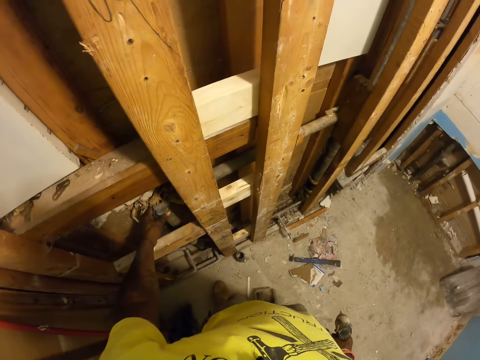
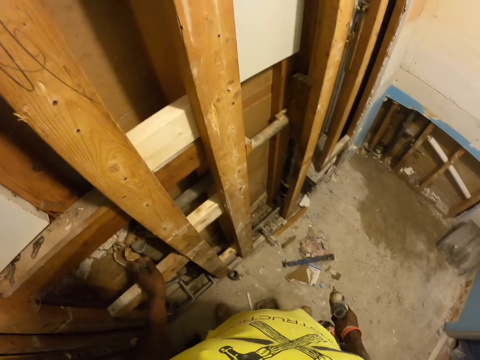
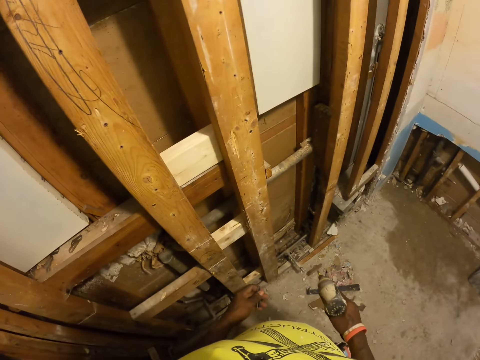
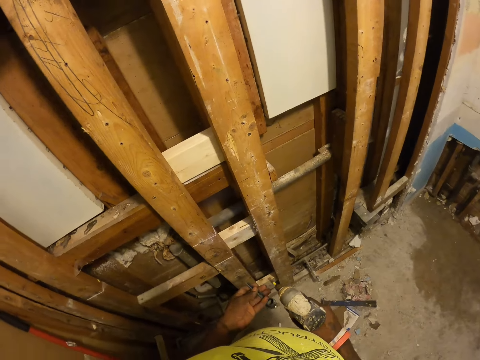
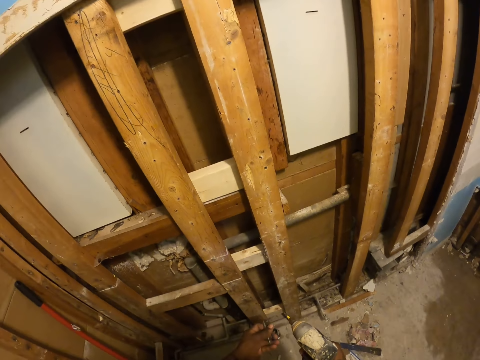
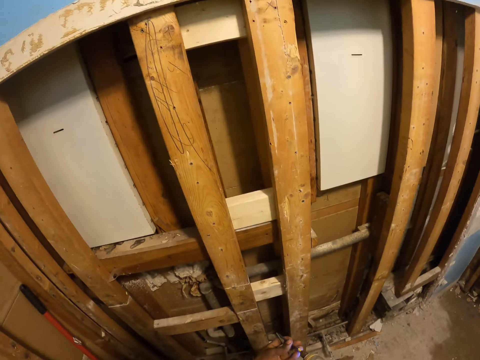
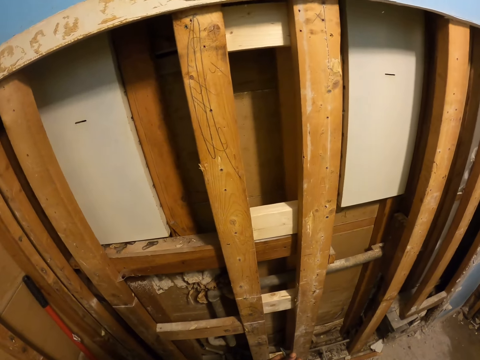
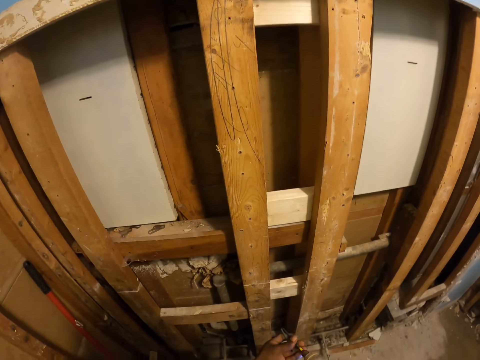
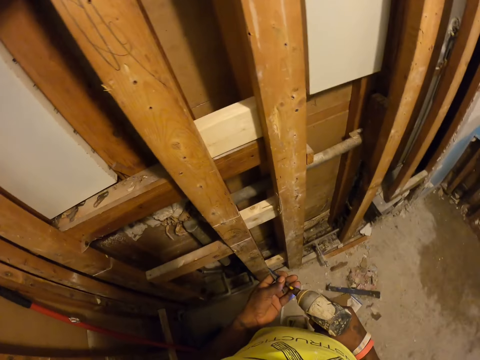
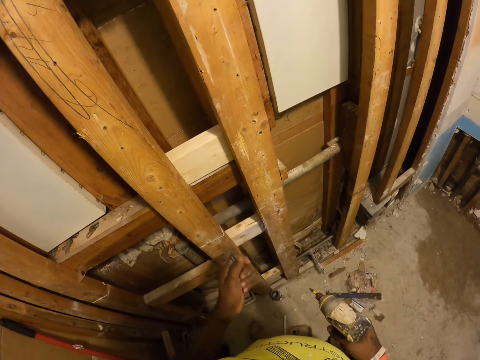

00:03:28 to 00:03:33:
The camera wearer touches a metal rod with his left hand. He stares at the wood structure.

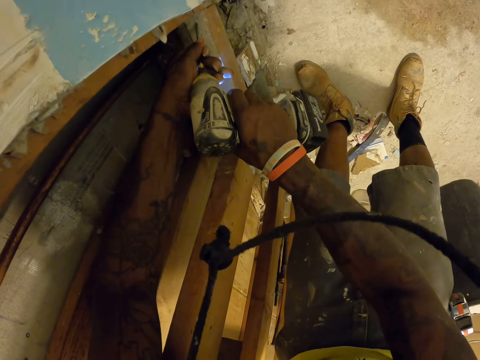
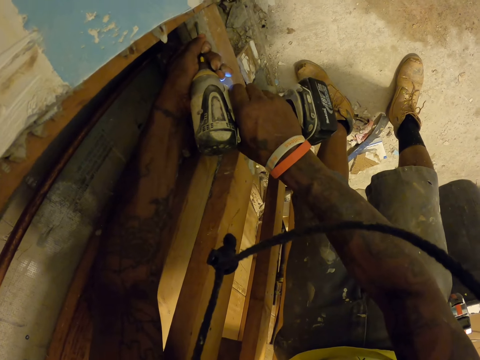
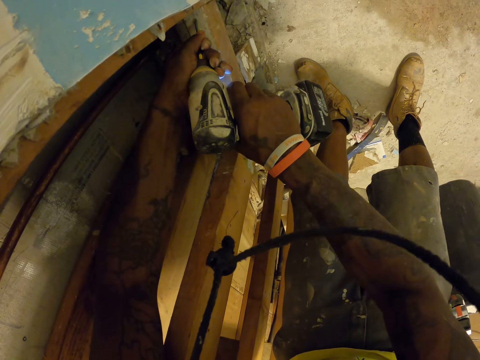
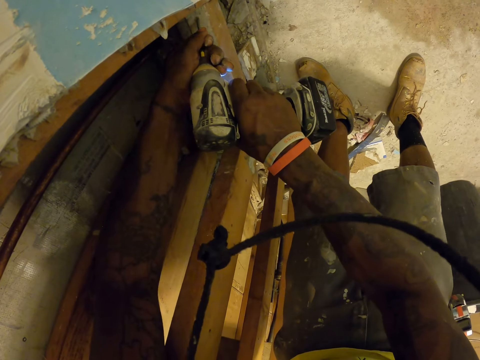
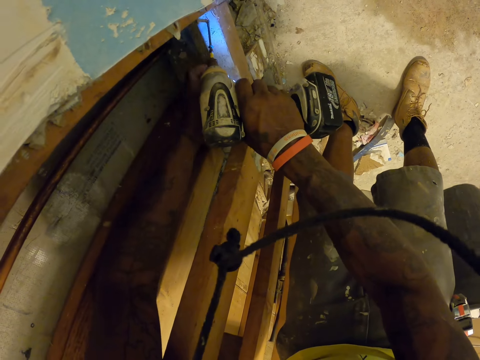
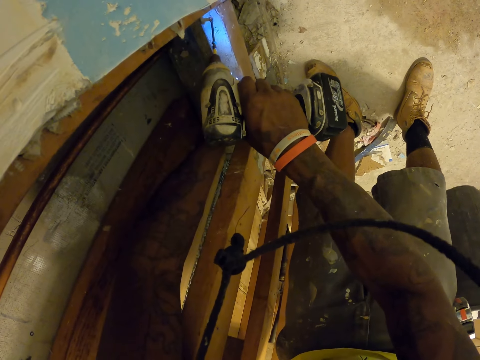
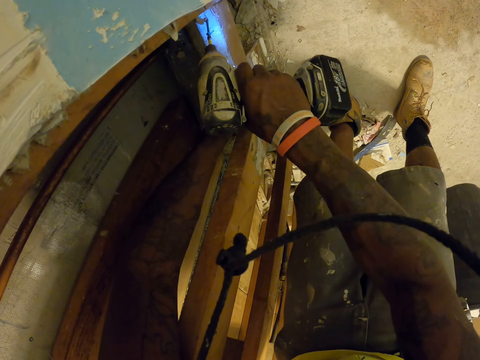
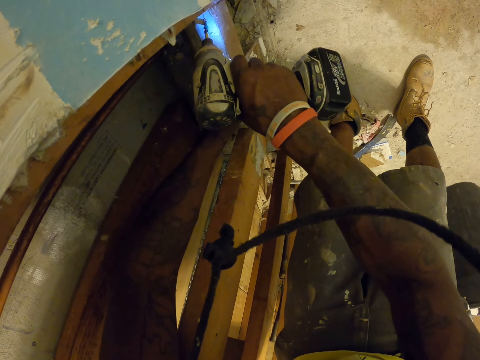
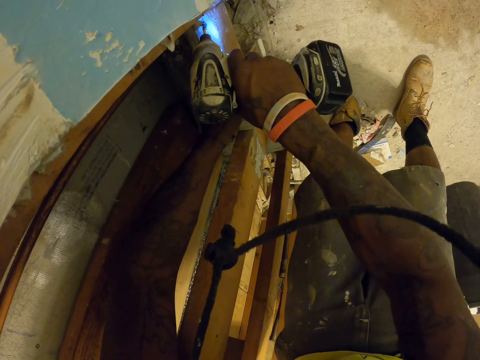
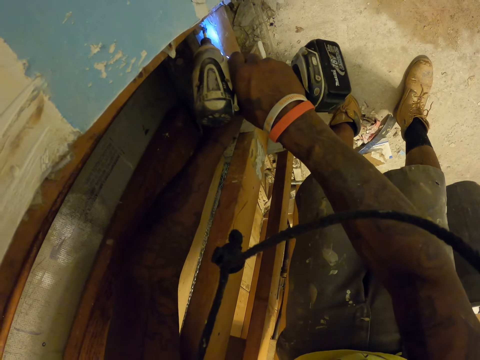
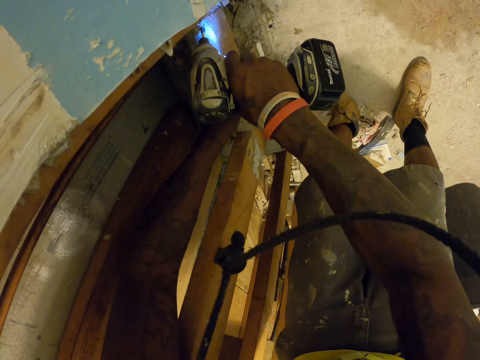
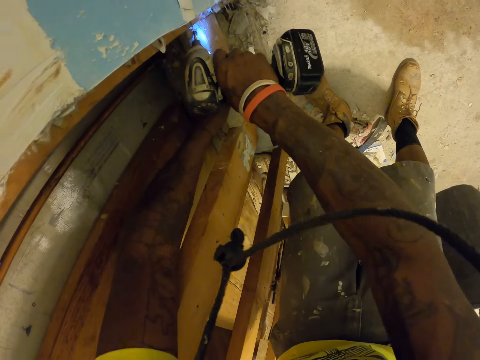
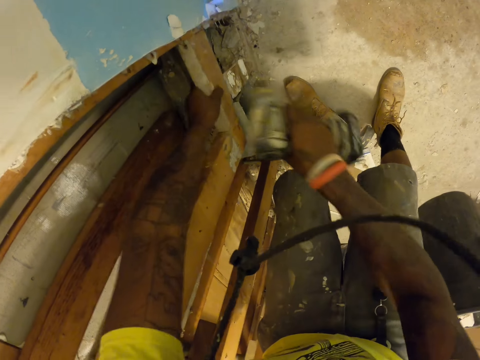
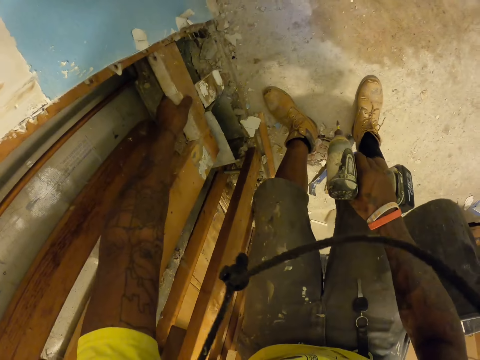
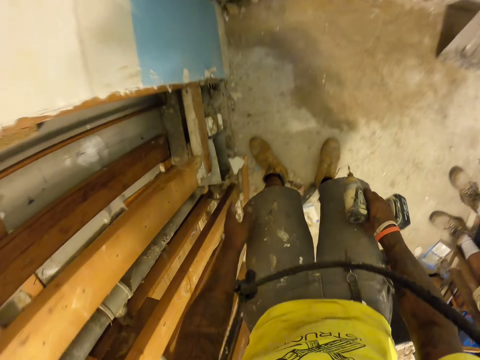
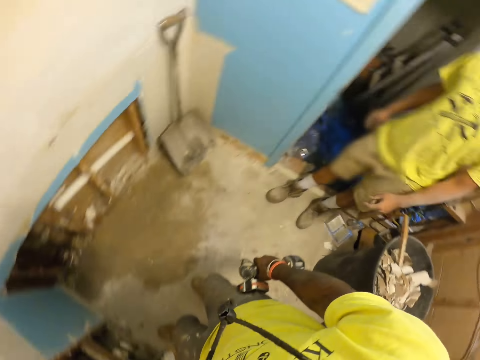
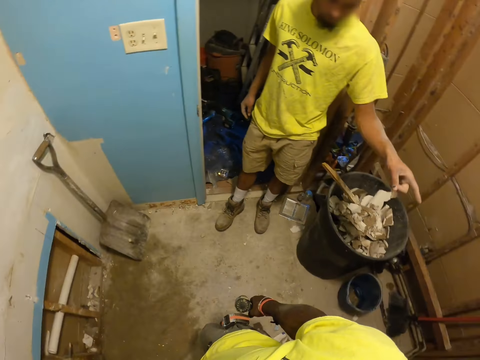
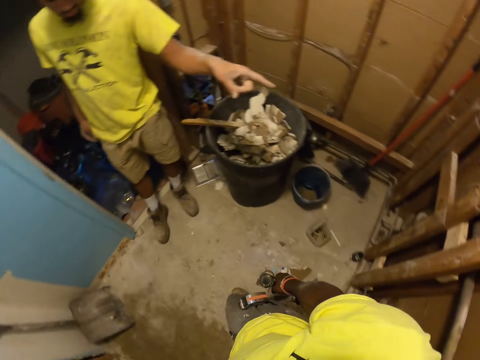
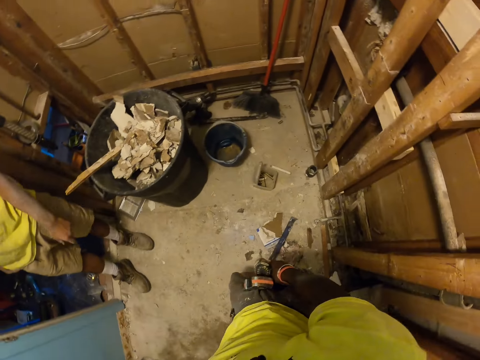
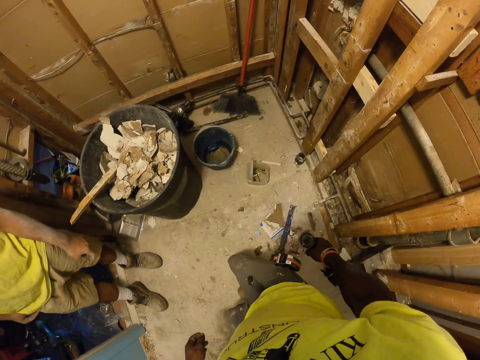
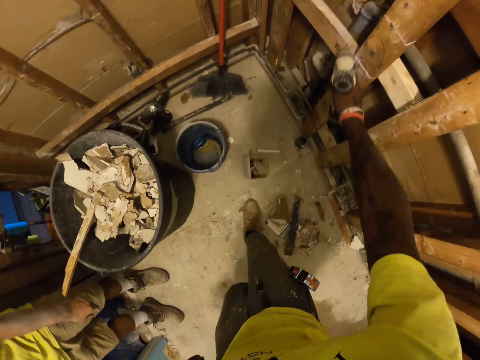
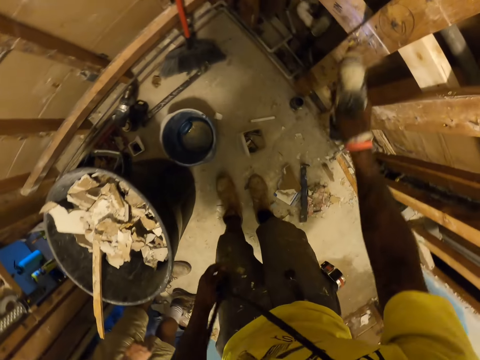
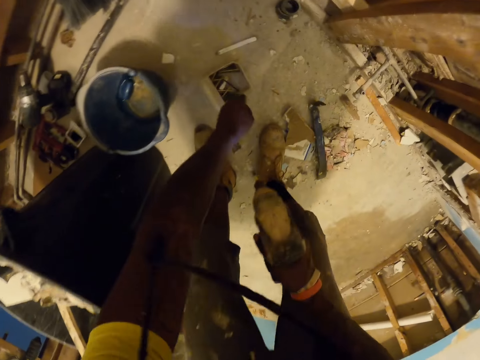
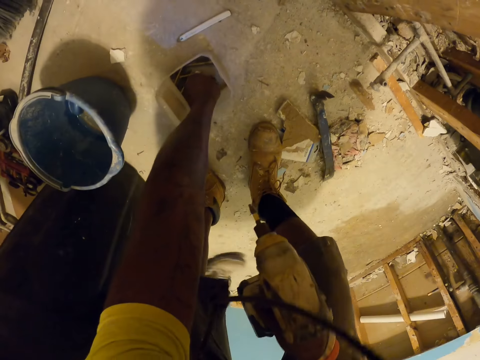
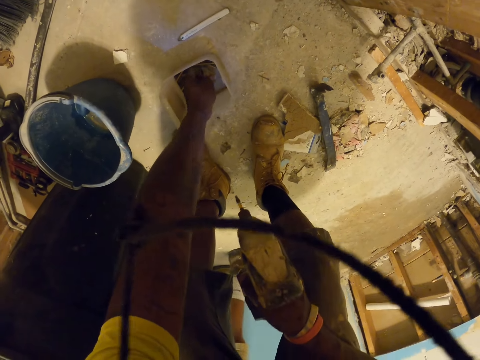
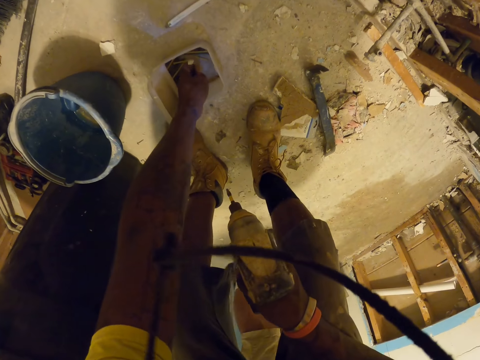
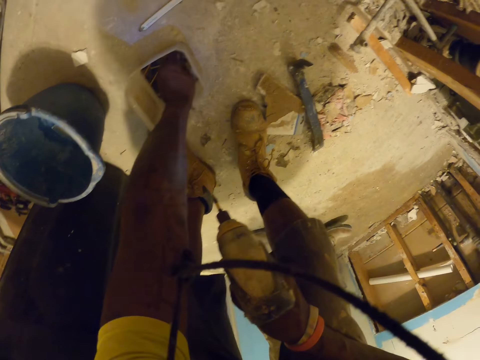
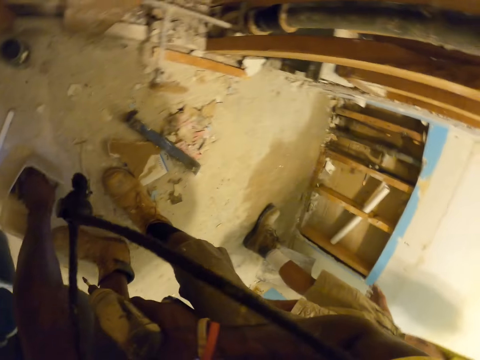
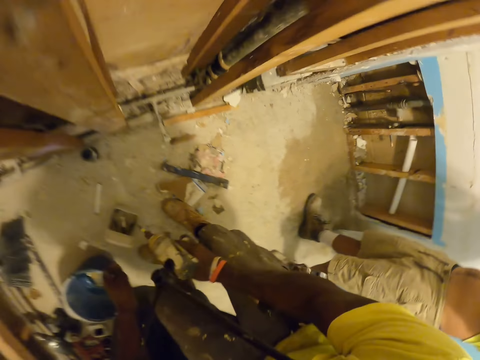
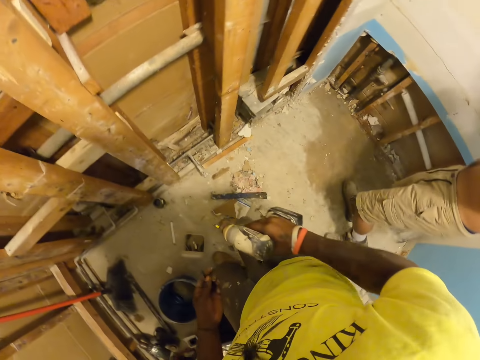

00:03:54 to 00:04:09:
The camera wearer holds the wood. He drills the nail into the wood with the drill. He shakes the wood. He checks the wooden structure with his left hand. He turns around. A person points at the wood. The camera wearer walks towards the wood. He touches the wooden structure with the drill. He picks up a nail from the box with his left hand. The person walks towards the camera wearer.

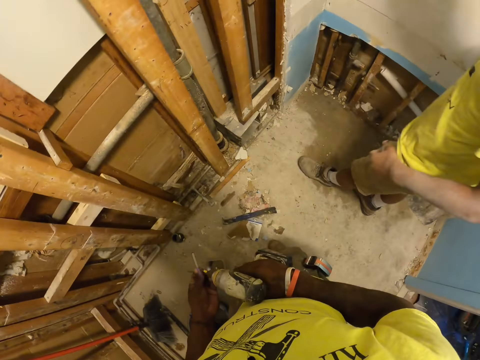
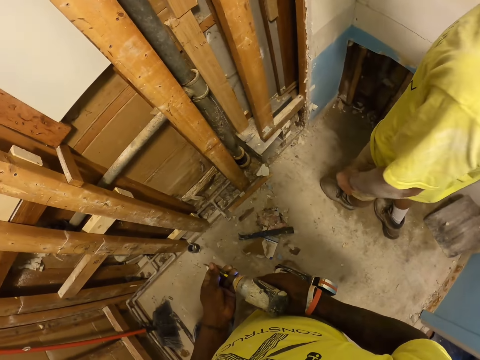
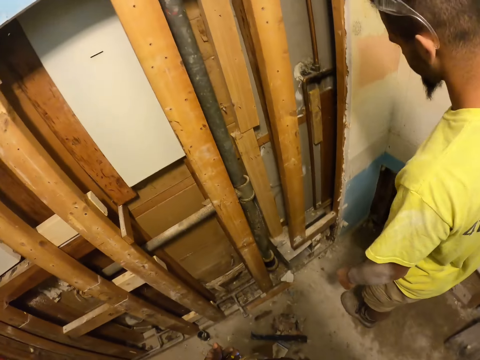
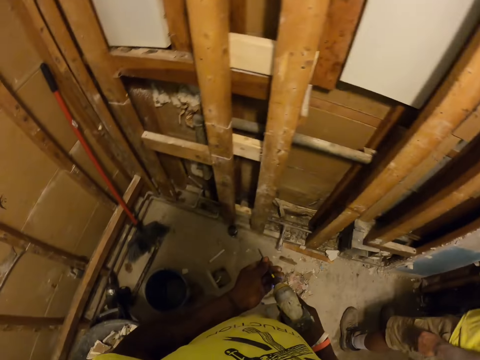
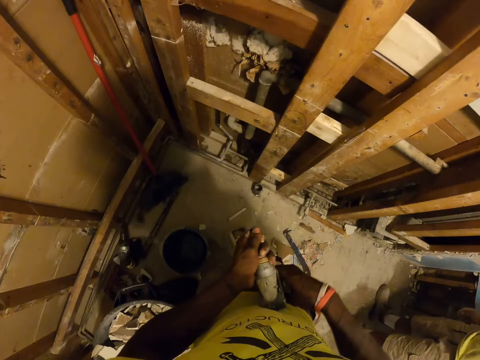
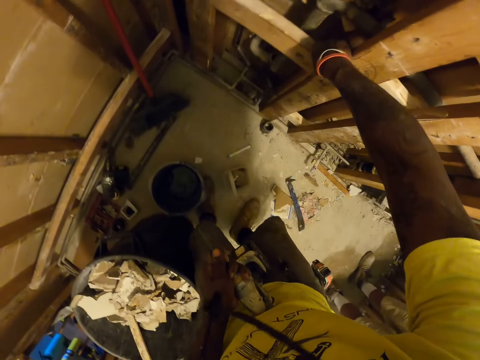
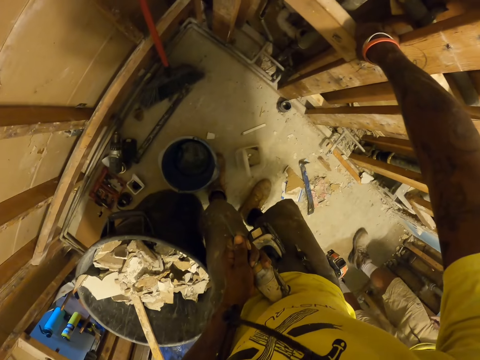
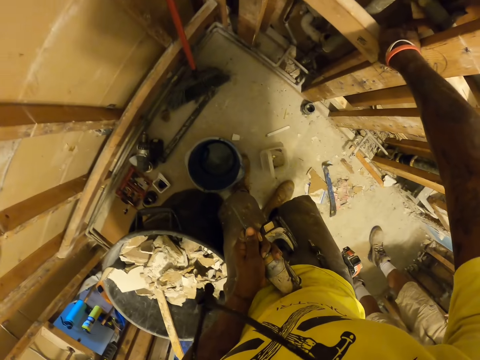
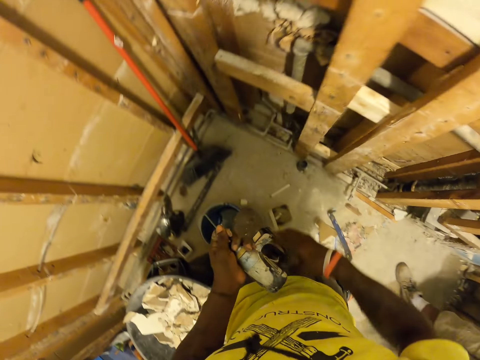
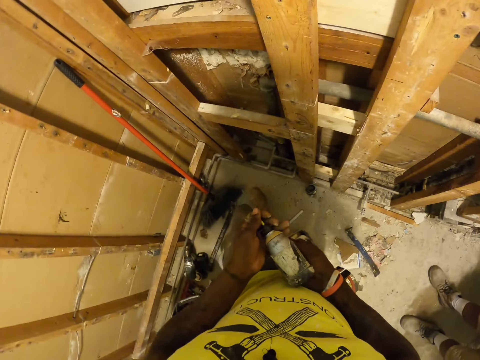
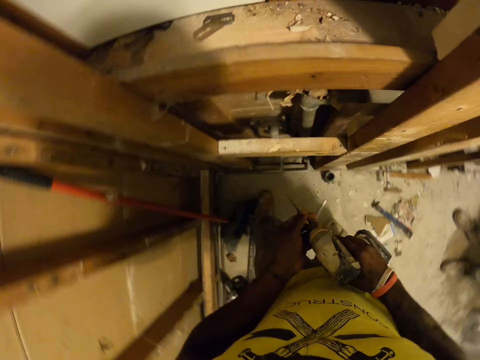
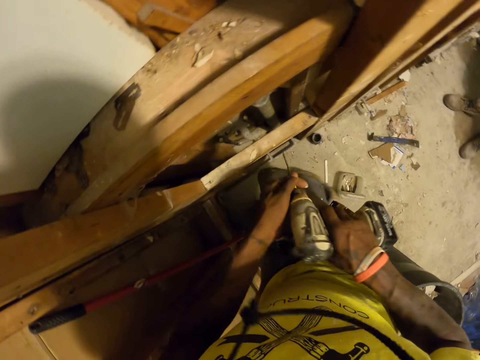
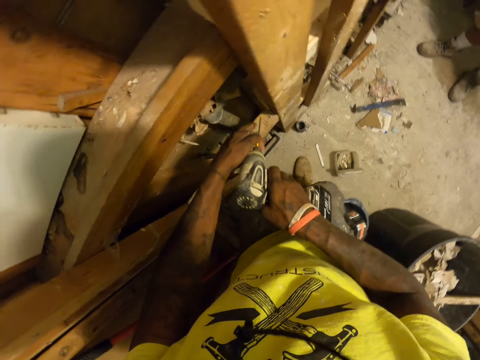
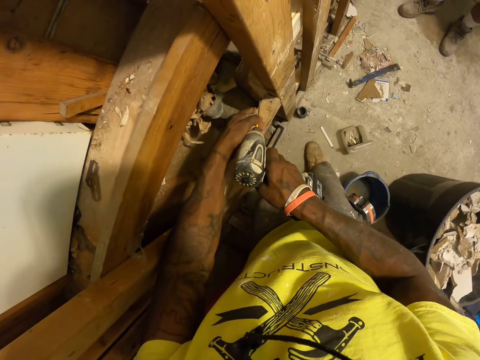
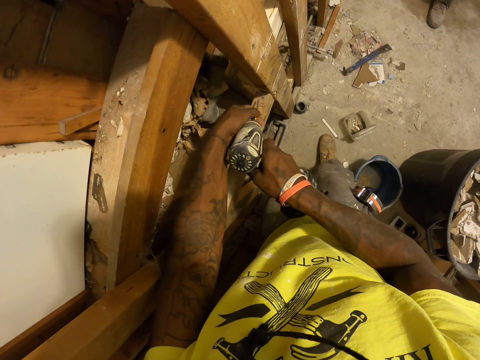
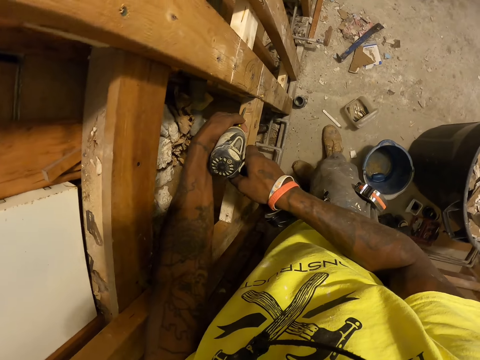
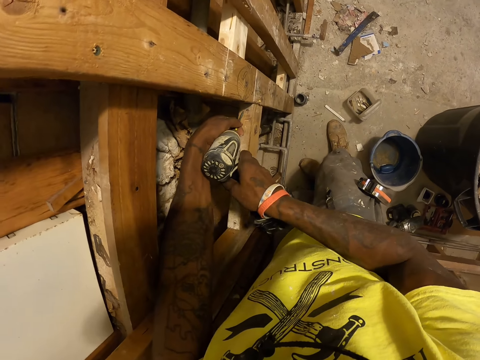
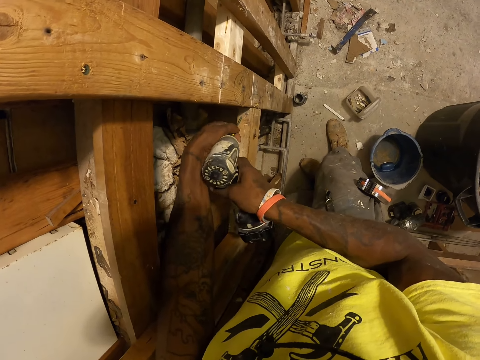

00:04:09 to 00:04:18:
The camera wearer puts the nail in the drill chuck. A person stands near the camera wearer. The camera wearer holds the drill with the left hand. He adjusts the wood with his right hand. He walks towards the wood. He holds the drill with both hands. He places the drill on the wood. He touches the wood with the nail.
